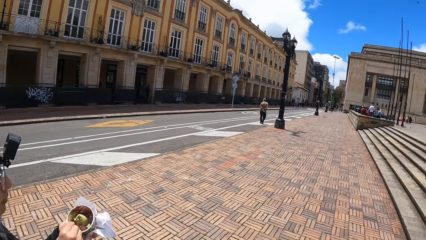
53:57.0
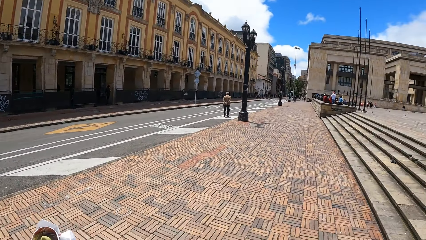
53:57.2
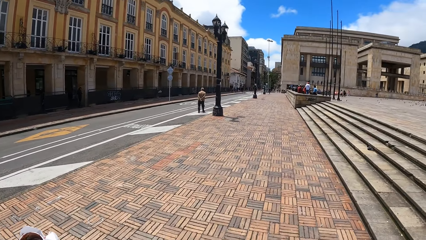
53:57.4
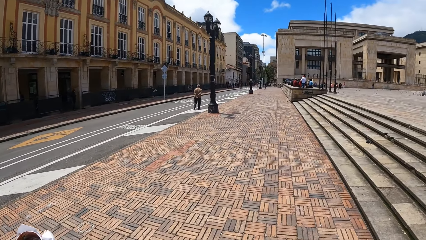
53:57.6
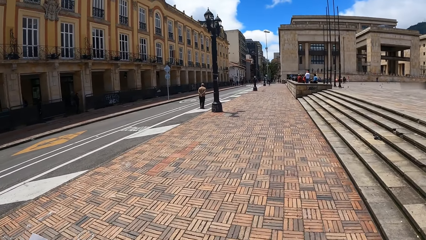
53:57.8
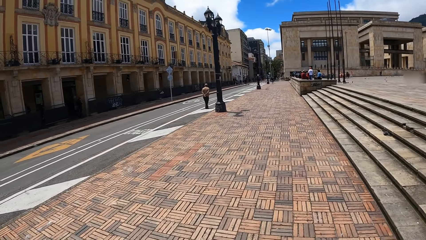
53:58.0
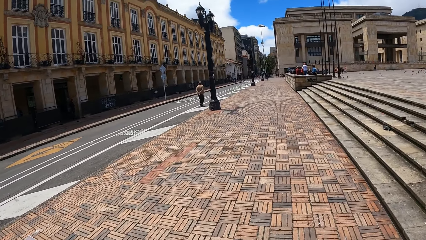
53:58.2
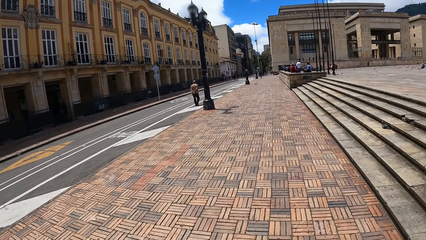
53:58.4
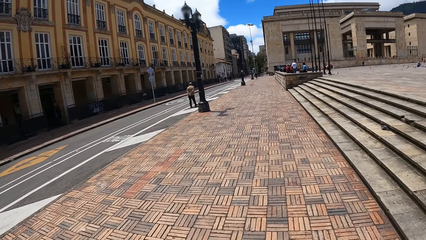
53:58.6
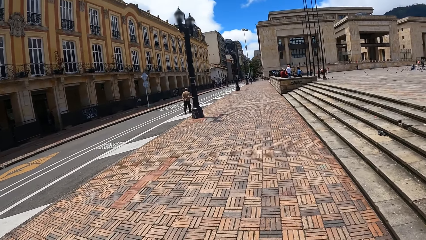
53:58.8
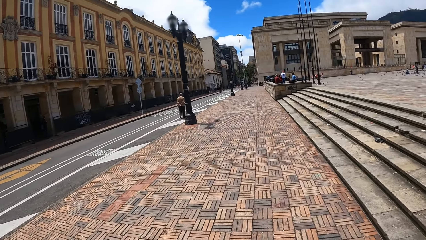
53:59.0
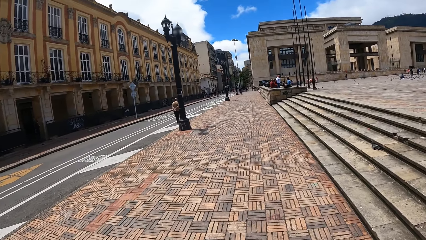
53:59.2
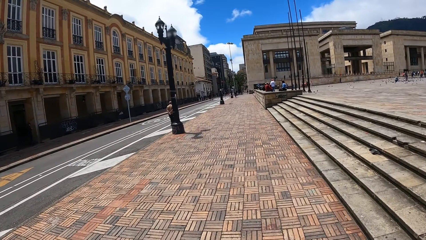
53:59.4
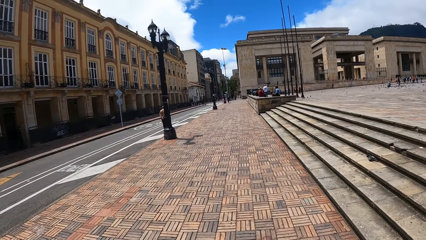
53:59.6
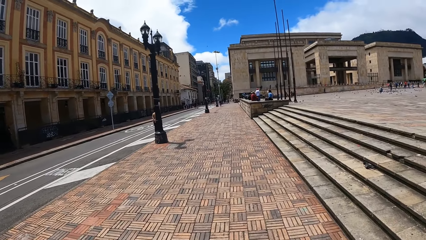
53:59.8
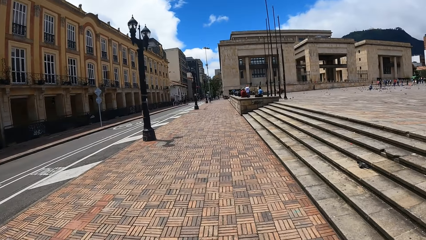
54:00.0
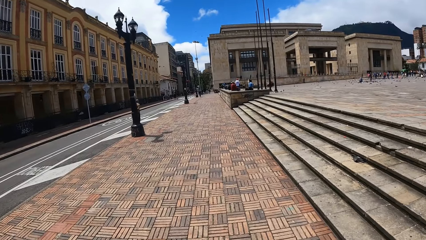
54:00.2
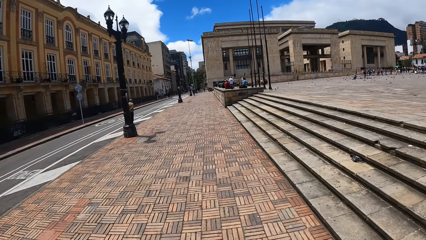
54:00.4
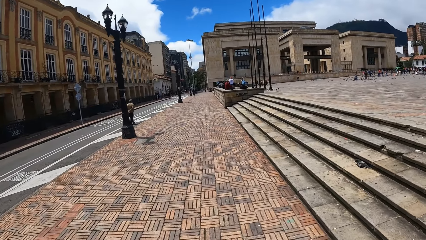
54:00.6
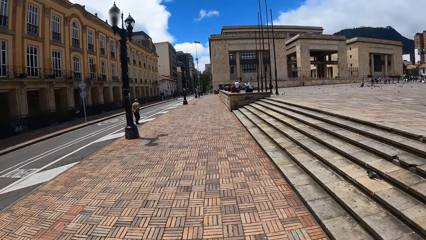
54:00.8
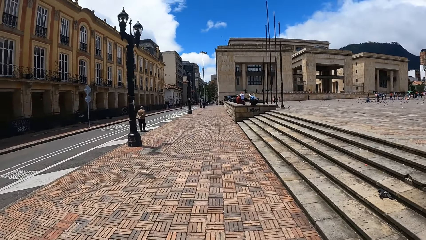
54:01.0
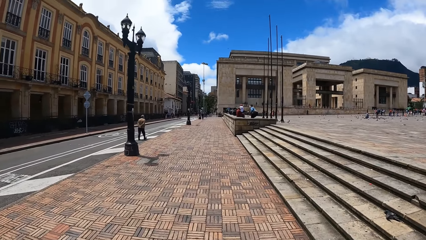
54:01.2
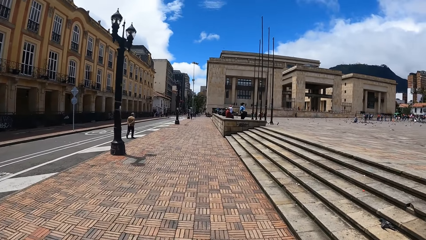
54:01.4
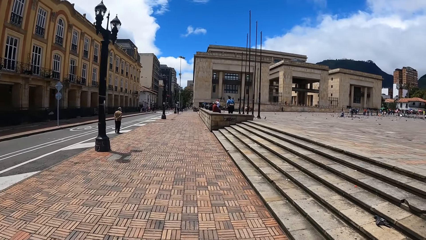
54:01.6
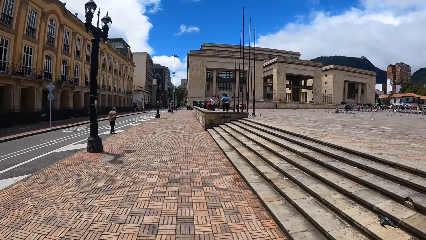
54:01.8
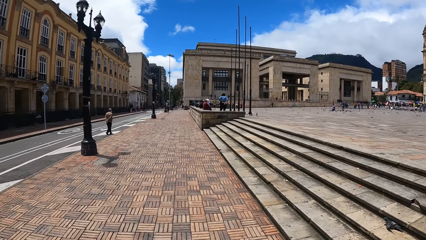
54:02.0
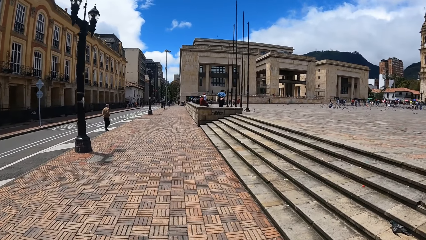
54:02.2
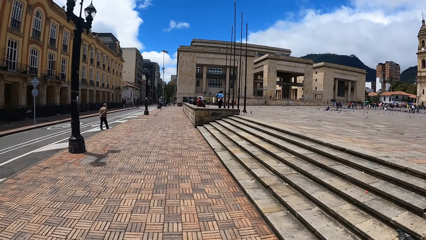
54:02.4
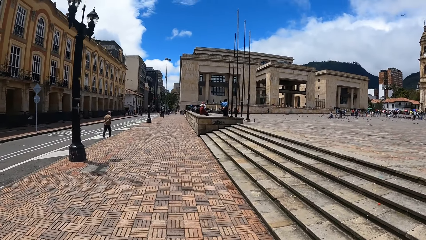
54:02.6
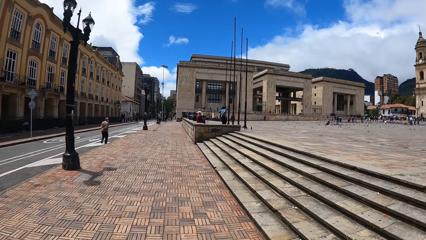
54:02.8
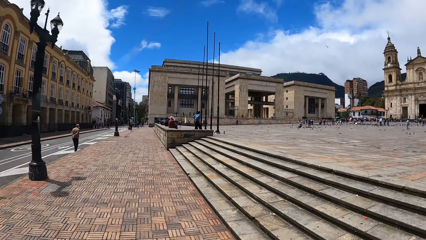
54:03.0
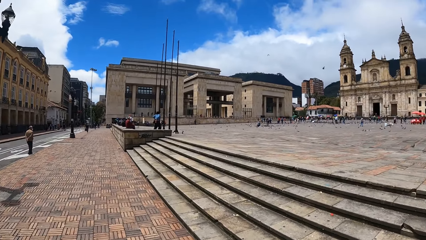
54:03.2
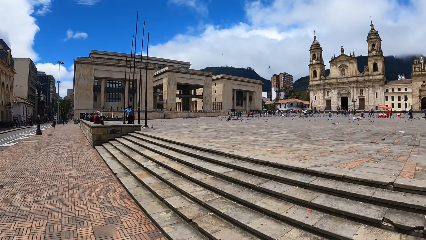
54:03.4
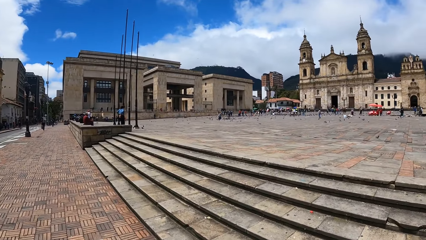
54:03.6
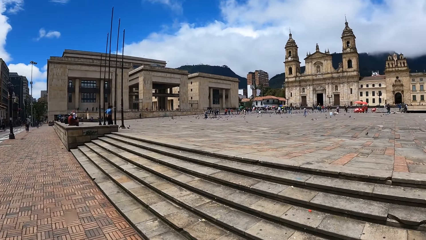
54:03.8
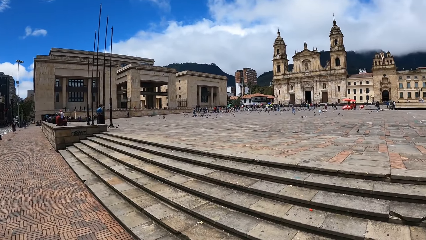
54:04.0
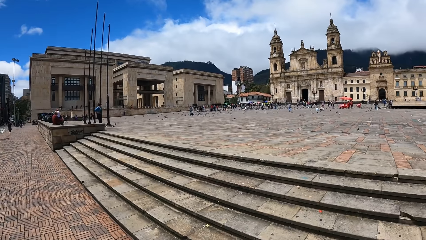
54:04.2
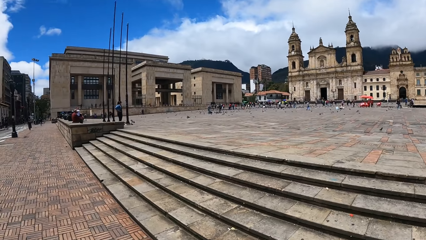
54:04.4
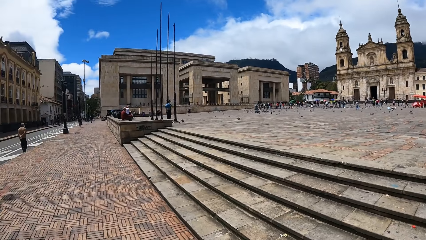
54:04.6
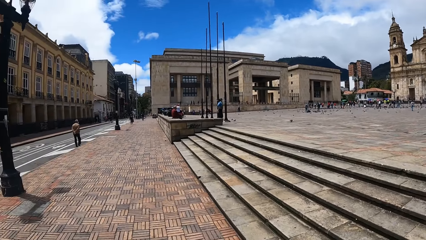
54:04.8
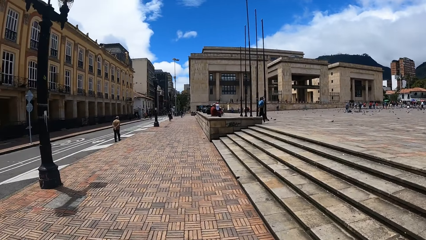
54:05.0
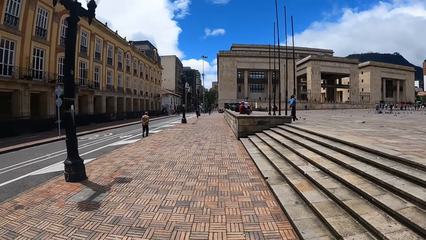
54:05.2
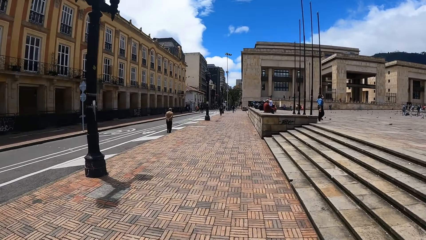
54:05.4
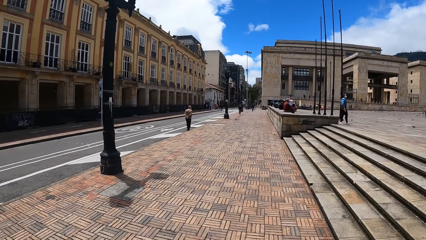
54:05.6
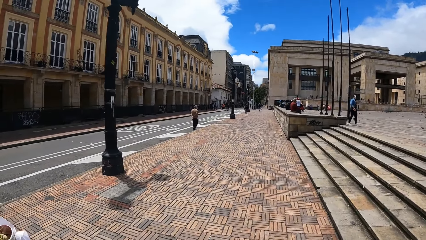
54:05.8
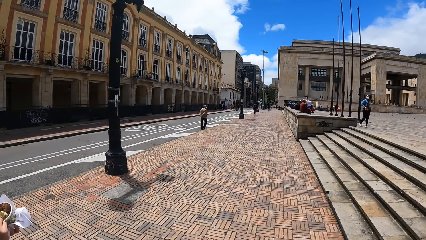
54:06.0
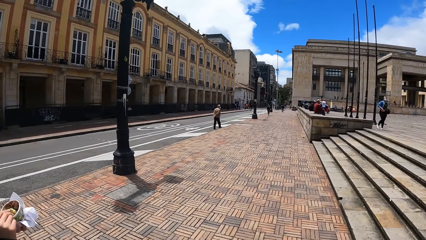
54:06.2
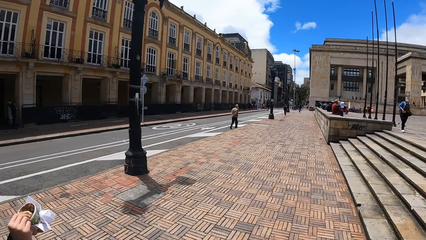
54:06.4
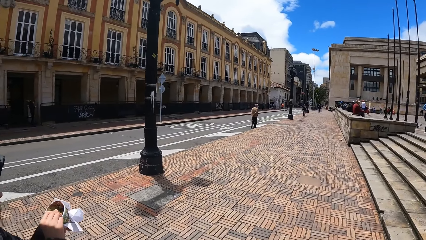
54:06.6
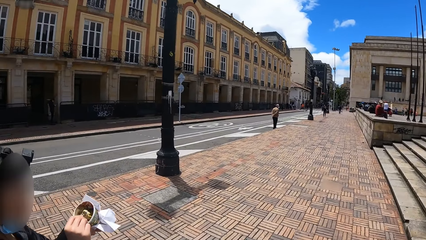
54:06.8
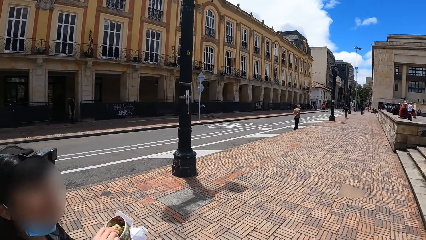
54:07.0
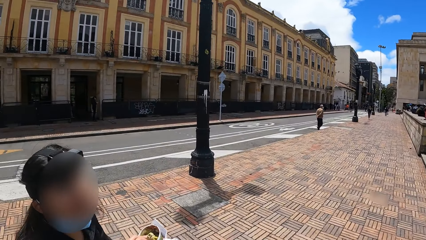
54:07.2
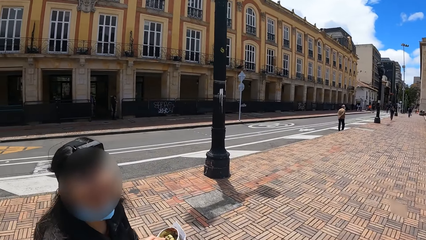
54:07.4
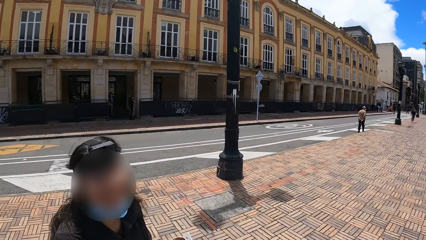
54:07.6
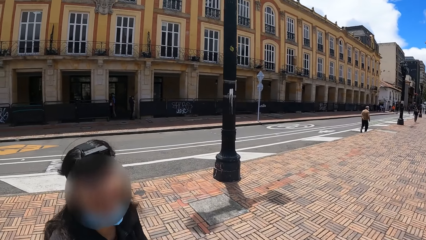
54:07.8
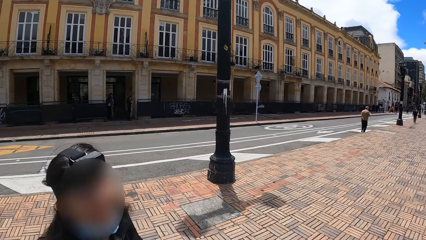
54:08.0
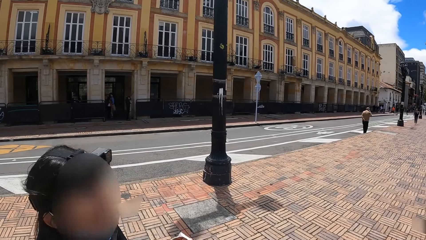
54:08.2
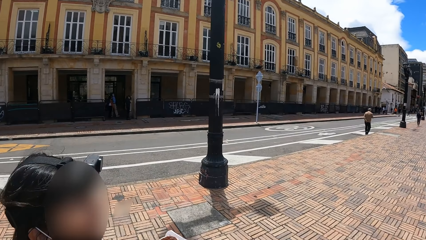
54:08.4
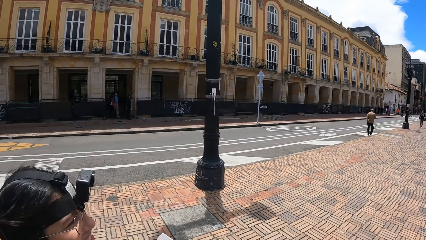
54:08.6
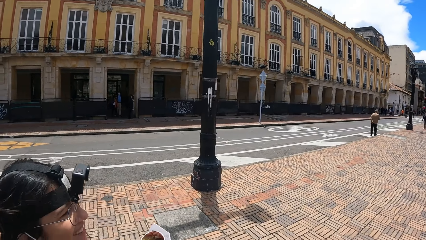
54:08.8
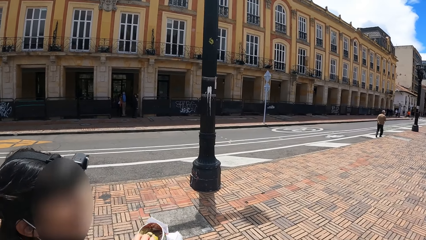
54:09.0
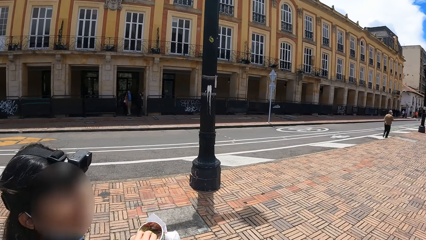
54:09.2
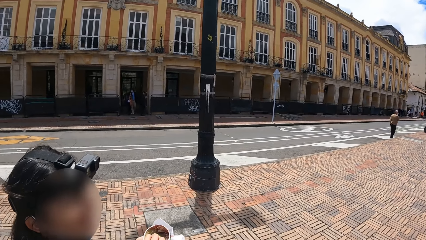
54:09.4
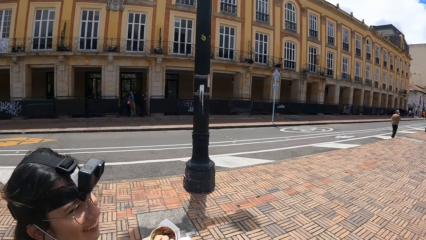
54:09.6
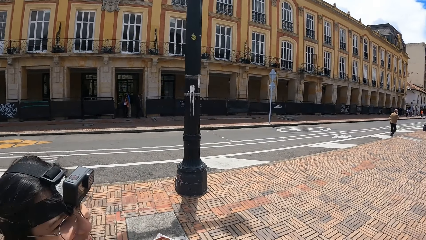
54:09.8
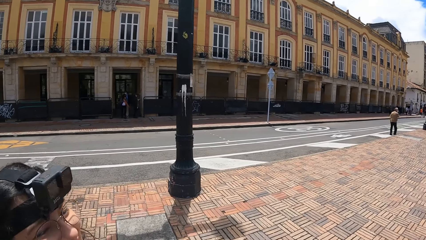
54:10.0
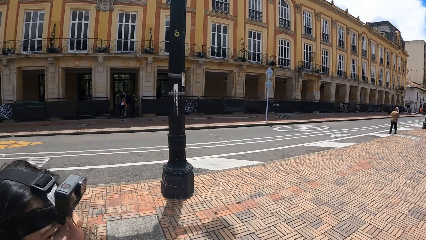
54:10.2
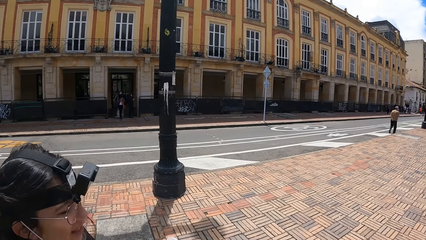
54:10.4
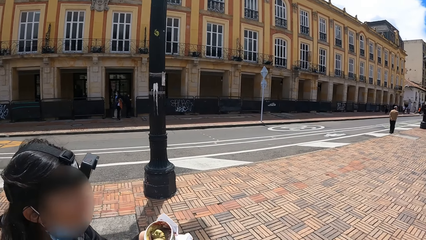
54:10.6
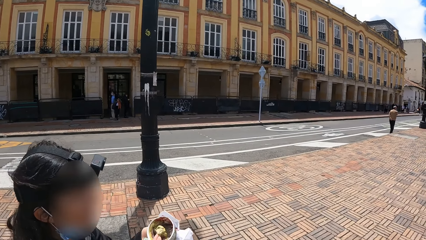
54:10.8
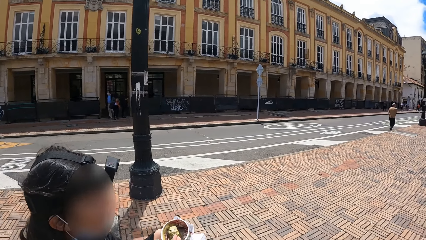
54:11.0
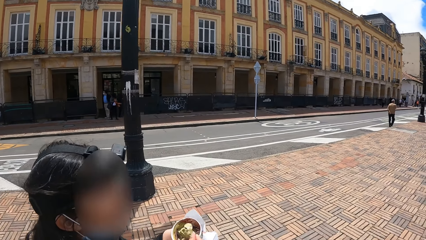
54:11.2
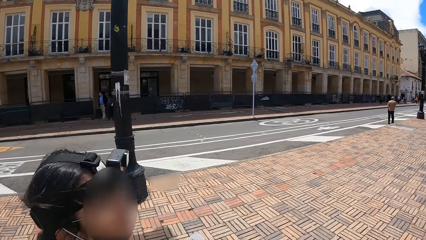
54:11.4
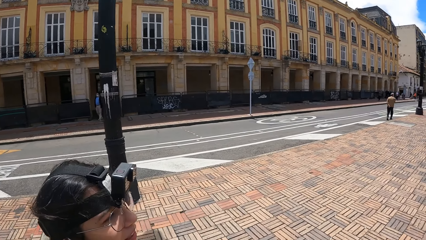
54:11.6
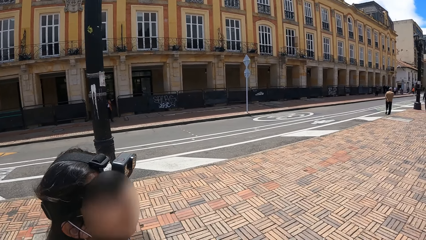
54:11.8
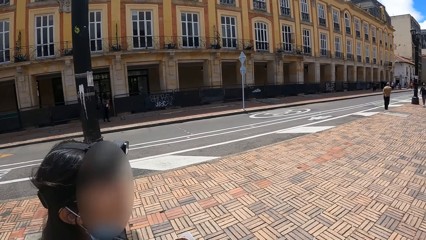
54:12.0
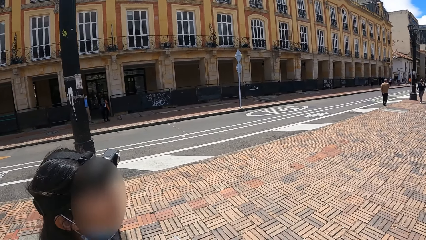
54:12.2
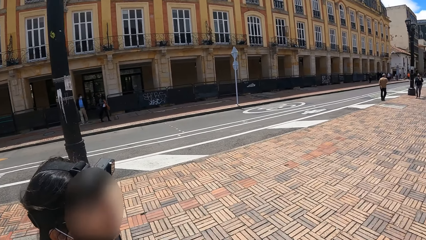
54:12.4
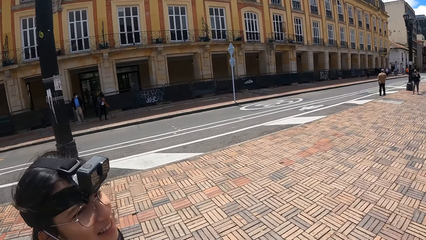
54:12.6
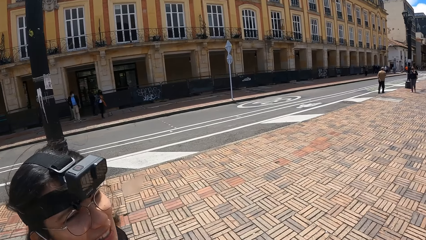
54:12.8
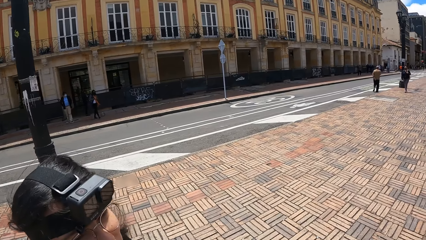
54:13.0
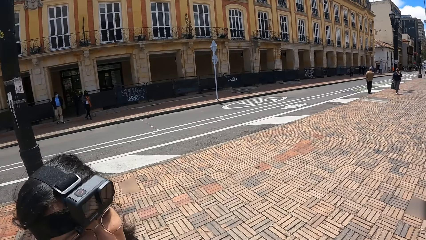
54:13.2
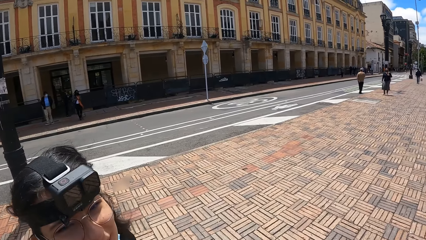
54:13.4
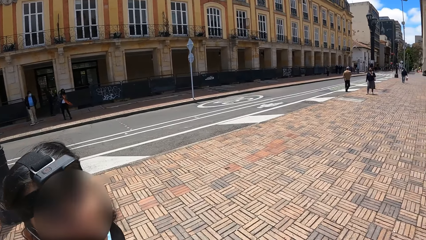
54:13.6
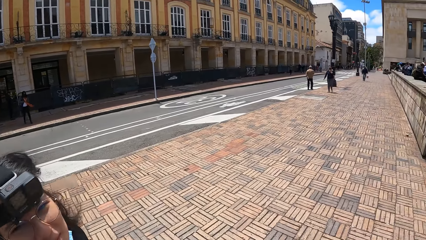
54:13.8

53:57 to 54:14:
The camera wearer walks. They look around. A person interacts with the camera wearer.
